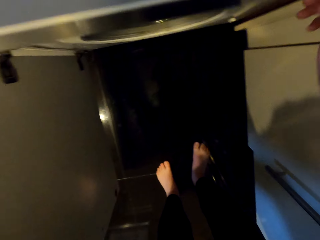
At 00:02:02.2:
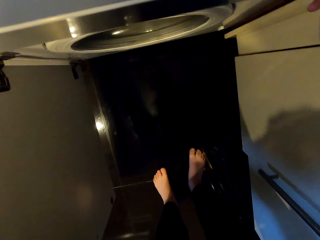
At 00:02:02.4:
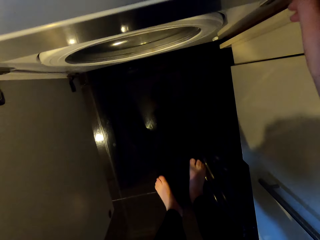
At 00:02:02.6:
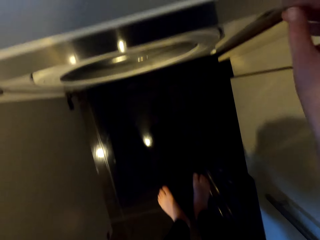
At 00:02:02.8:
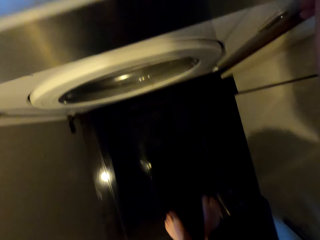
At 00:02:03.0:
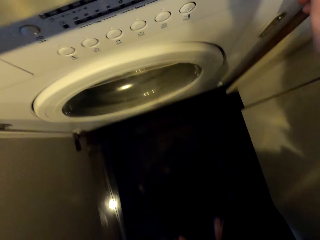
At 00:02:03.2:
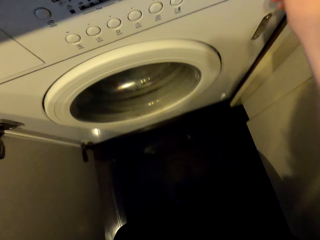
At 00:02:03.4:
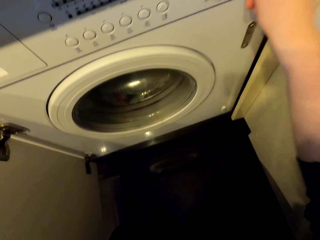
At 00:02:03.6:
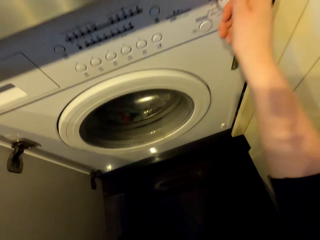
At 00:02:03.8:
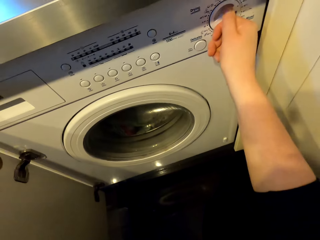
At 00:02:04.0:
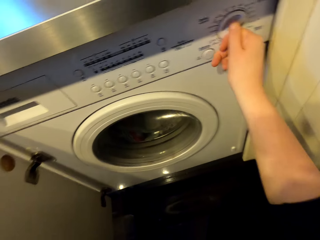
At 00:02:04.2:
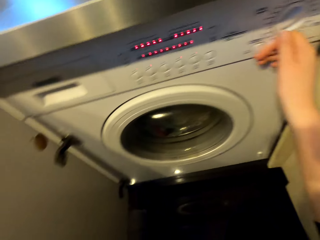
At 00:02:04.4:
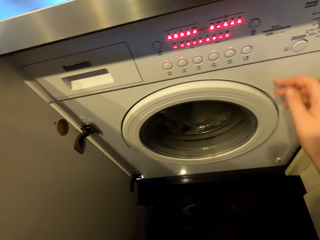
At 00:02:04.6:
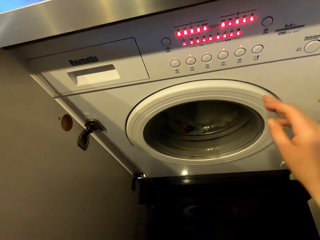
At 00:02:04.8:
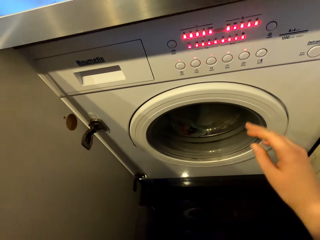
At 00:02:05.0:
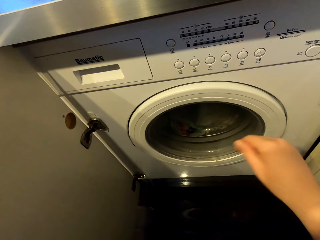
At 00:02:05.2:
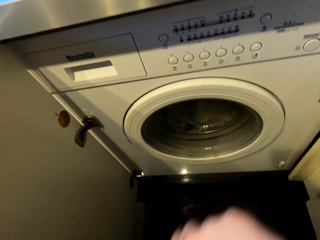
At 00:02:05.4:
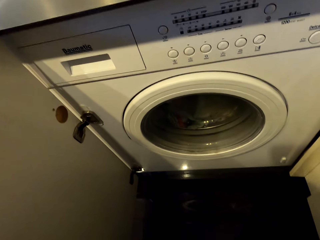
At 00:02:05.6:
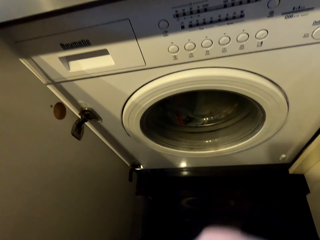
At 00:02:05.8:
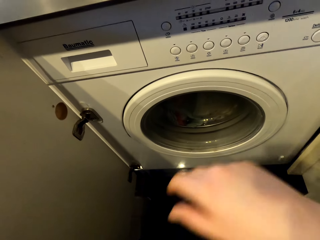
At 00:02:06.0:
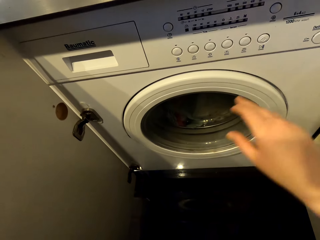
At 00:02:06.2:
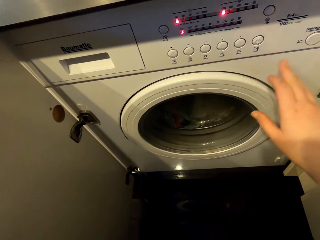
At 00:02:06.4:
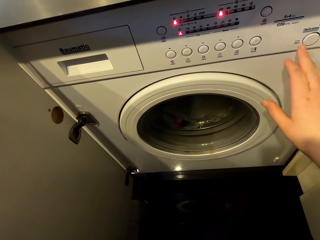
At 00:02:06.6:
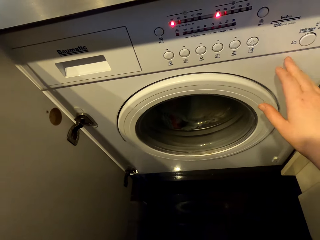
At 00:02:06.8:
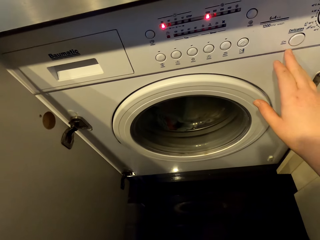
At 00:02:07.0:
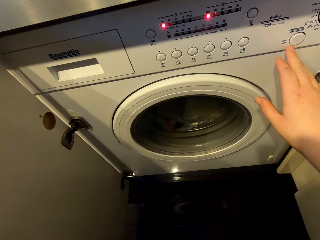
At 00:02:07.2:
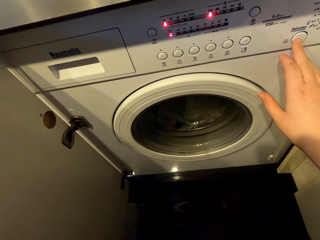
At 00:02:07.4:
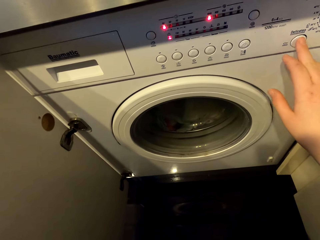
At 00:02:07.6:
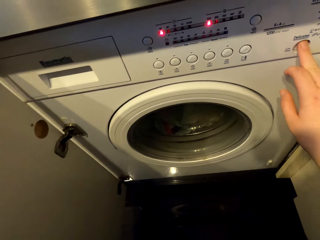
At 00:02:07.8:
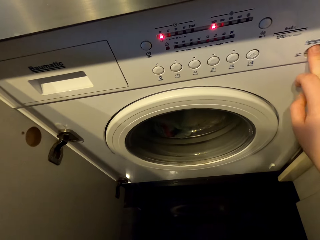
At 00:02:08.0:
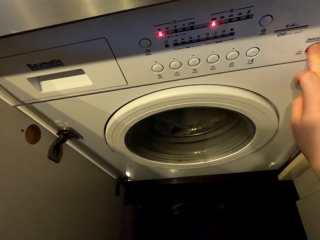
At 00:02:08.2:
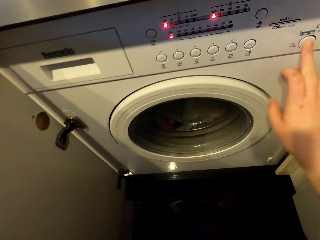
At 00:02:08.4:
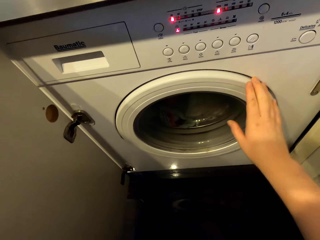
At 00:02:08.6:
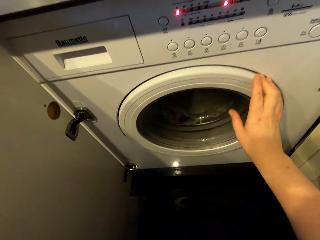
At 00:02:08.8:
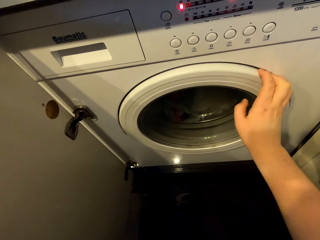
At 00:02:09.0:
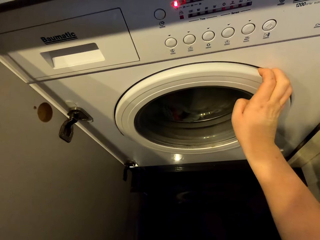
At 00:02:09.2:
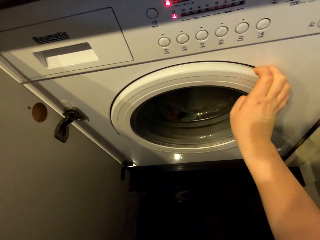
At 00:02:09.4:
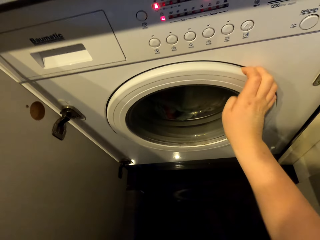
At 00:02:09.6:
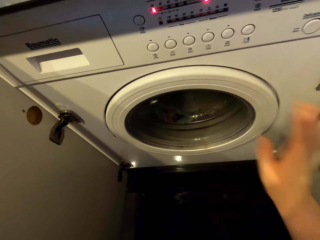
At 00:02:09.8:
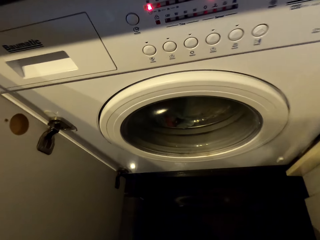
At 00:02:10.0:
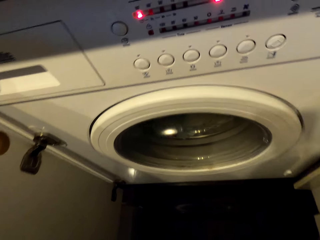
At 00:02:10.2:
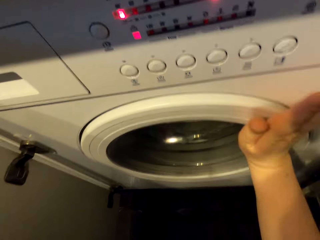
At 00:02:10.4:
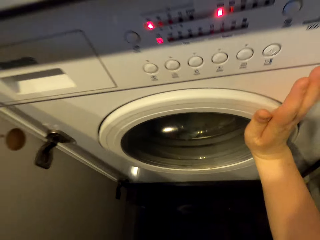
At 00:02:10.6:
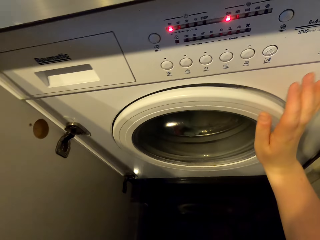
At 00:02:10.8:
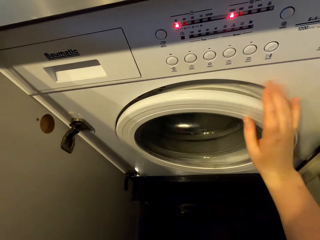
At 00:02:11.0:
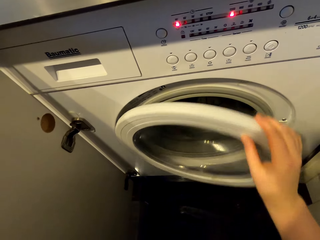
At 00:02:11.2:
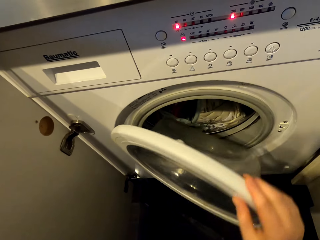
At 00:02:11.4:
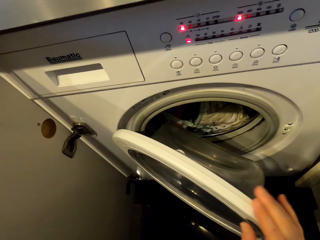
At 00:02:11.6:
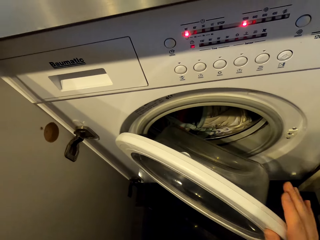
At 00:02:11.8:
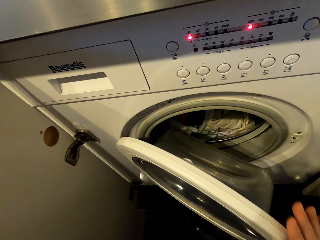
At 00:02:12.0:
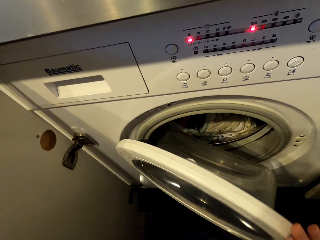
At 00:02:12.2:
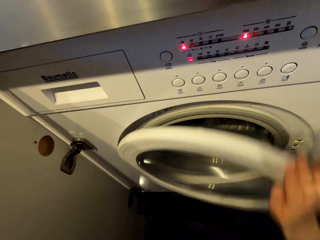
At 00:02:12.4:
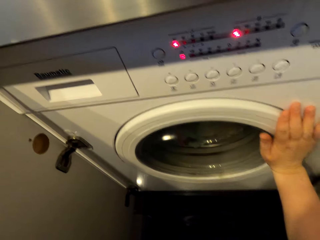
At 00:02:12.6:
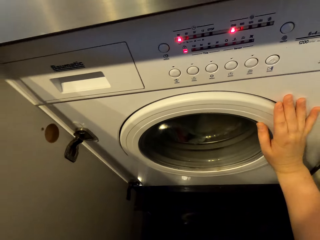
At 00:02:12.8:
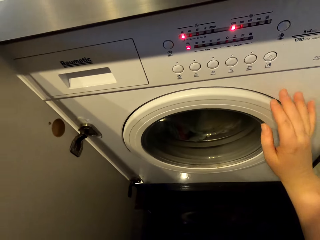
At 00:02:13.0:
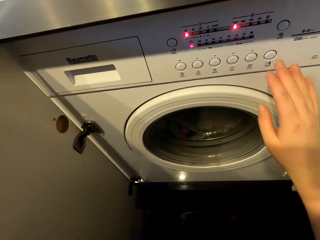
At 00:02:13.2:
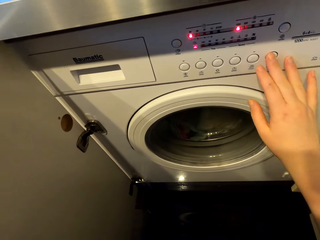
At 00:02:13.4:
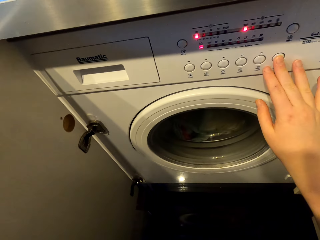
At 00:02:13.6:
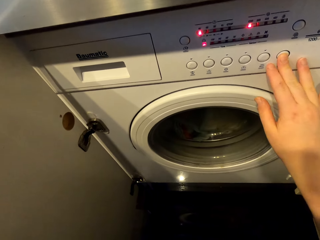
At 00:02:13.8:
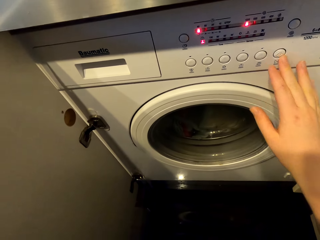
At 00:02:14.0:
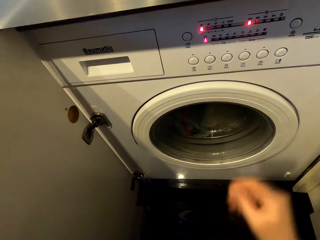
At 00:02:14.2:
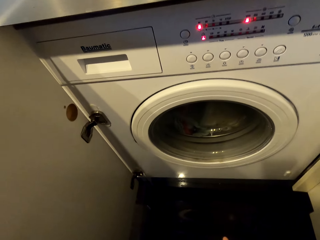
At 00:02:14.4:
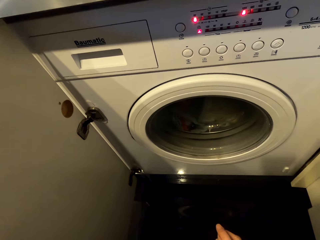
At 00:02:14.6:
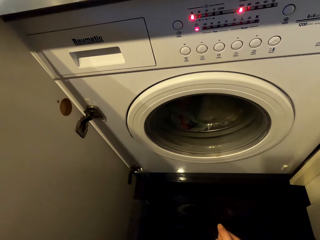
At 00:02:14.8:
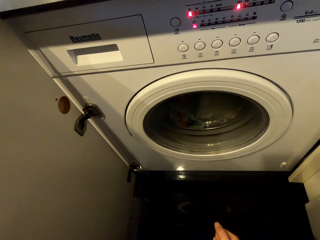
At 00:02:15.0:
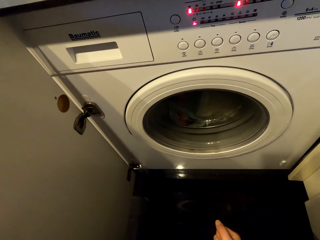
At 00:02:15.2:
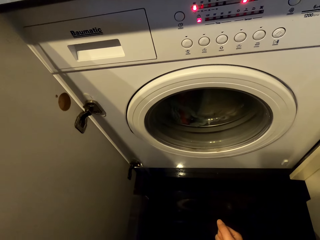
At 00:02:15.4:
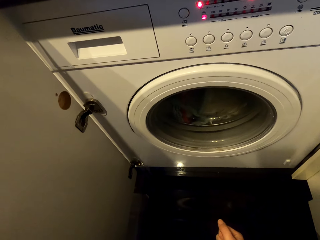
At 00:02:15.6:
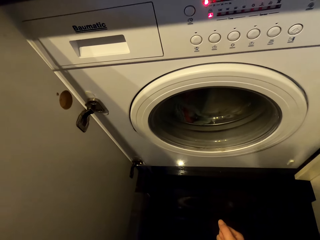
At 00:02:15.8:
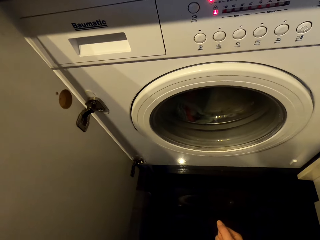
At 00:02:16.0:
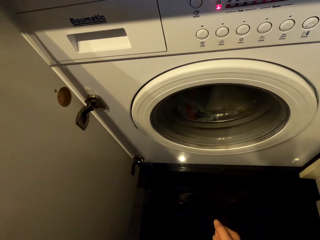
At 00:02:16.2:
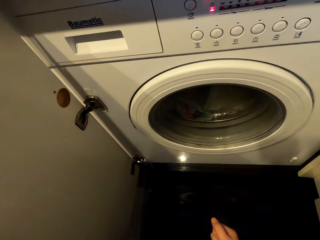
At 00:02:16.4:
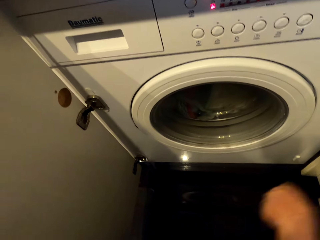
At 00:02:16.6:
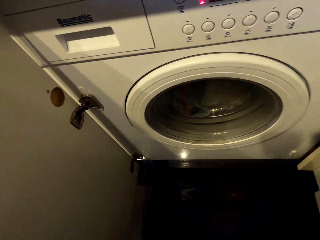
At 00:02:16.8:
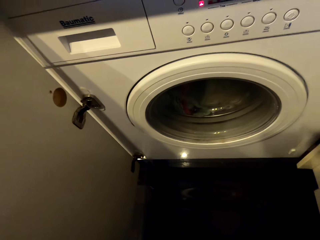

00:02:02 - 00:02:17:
The camera wearer adjusts the buttons of the washing machine. They turn the washing machine on. They touch something. They press the button on the washing machine. They hold the washing machine door. They knock the washing machine door. They open the washing machine. They close the washing machine door tightly. They press the button on the washing machine. They look at the washing machine. They touch something.
